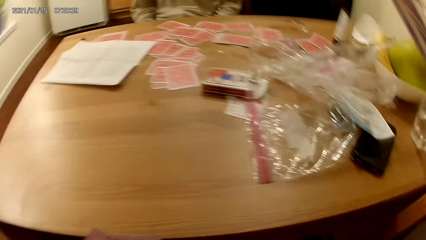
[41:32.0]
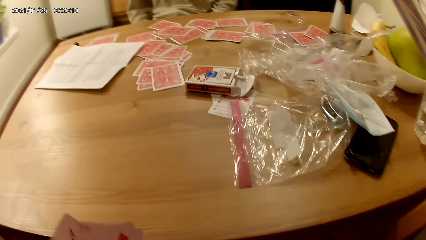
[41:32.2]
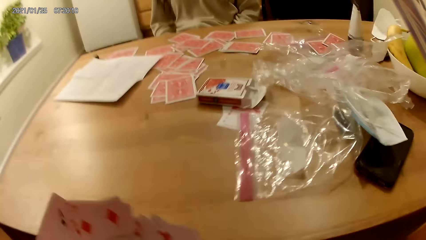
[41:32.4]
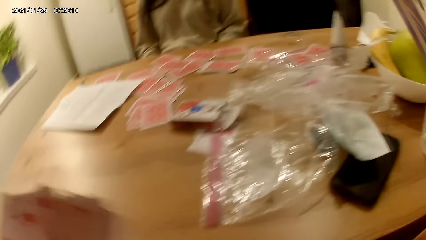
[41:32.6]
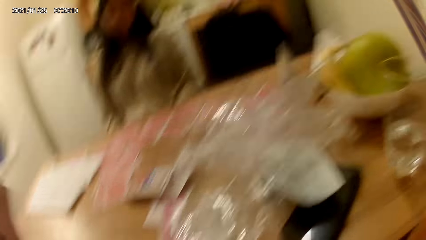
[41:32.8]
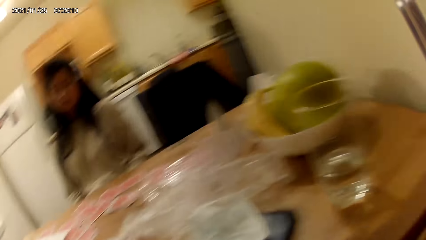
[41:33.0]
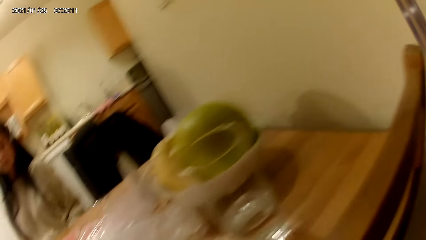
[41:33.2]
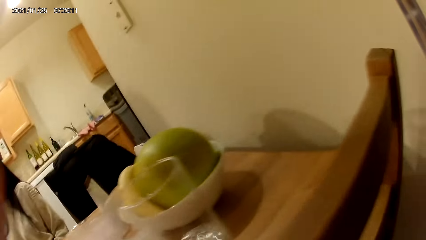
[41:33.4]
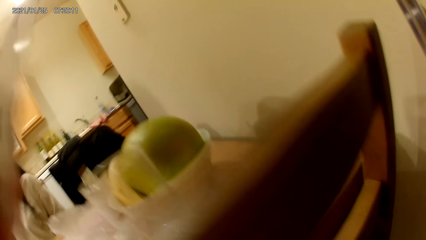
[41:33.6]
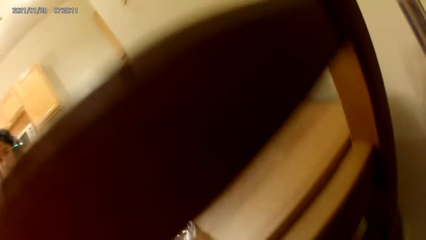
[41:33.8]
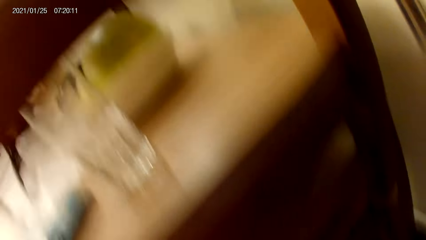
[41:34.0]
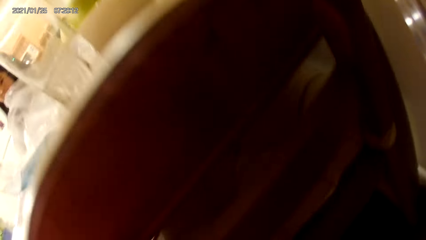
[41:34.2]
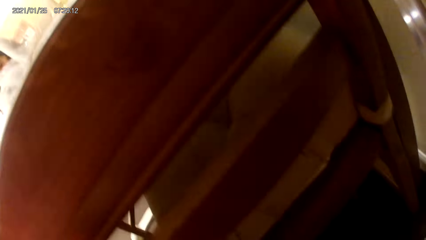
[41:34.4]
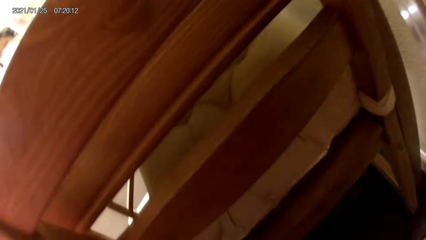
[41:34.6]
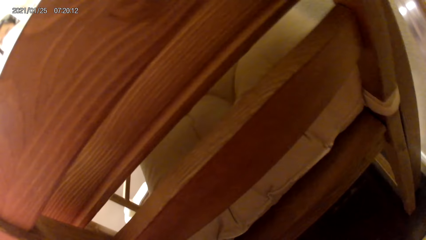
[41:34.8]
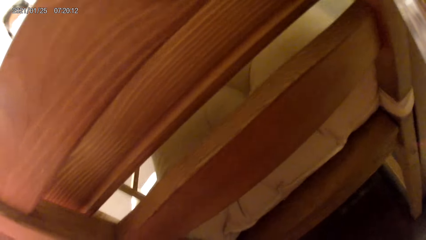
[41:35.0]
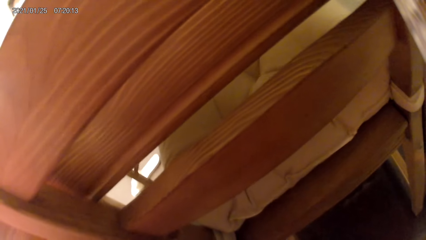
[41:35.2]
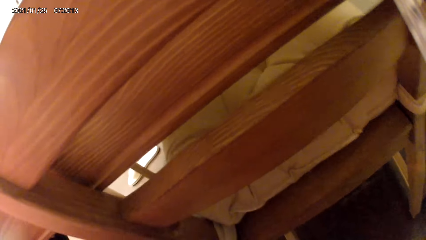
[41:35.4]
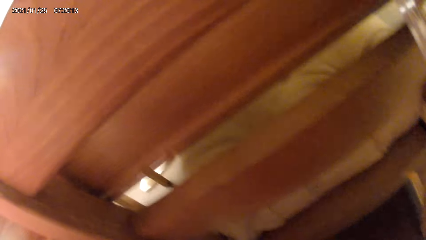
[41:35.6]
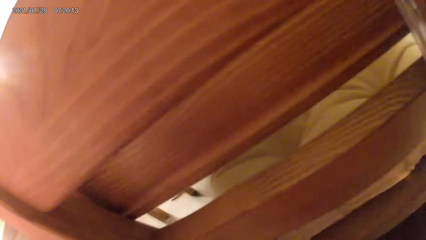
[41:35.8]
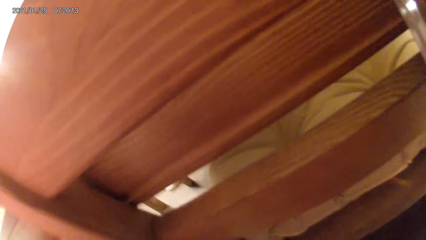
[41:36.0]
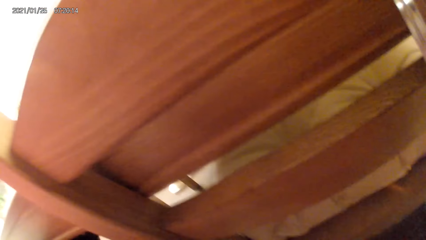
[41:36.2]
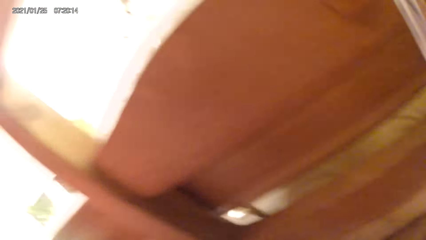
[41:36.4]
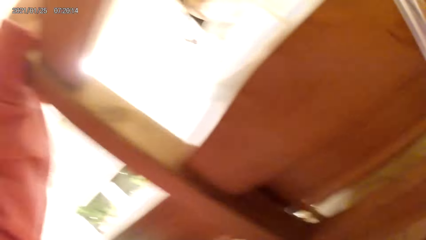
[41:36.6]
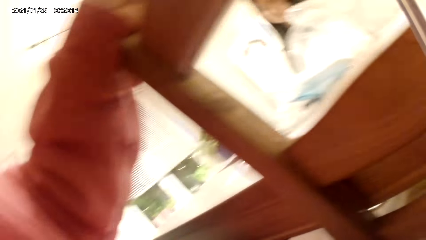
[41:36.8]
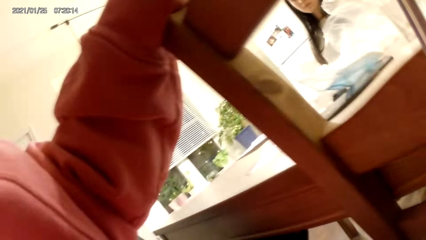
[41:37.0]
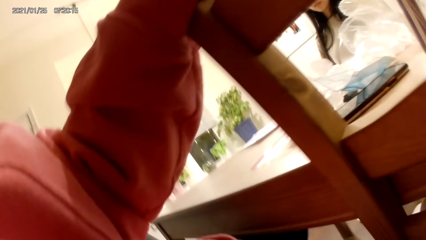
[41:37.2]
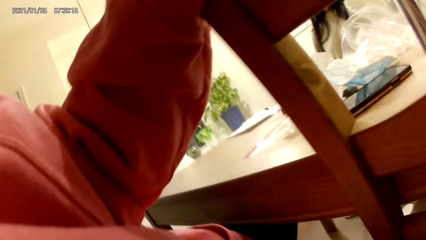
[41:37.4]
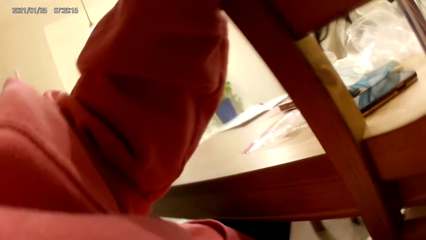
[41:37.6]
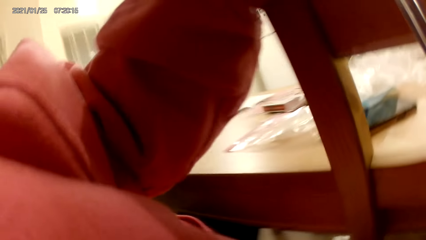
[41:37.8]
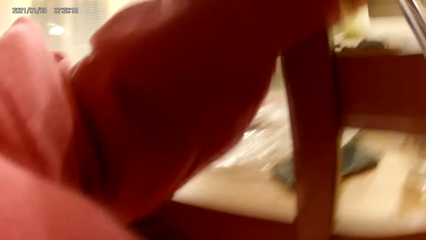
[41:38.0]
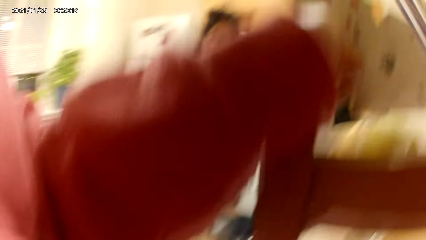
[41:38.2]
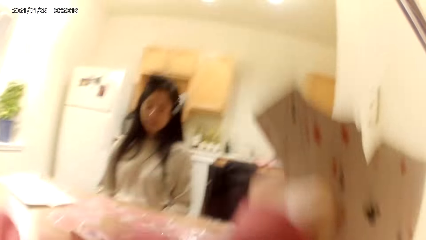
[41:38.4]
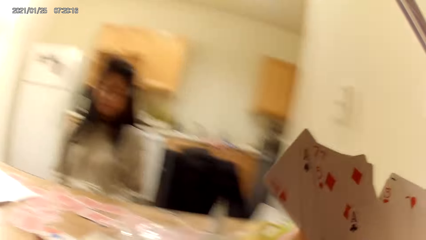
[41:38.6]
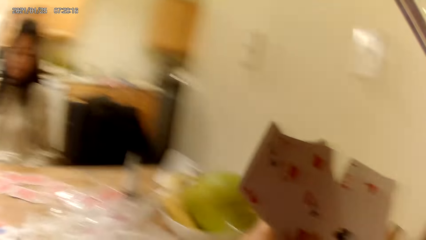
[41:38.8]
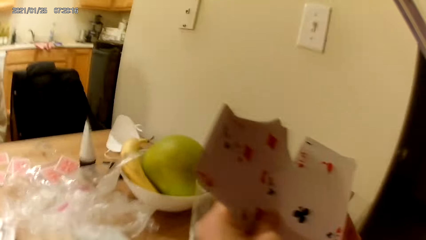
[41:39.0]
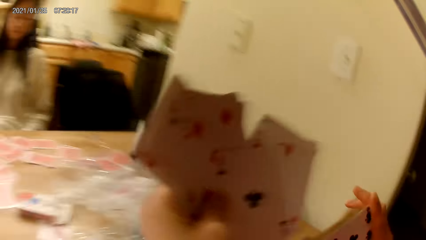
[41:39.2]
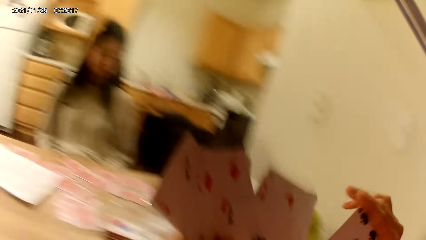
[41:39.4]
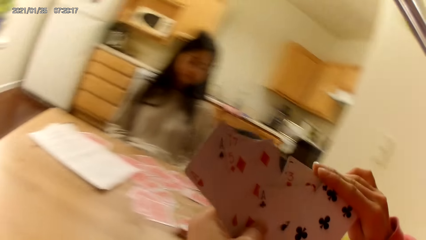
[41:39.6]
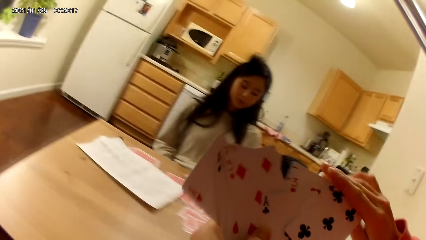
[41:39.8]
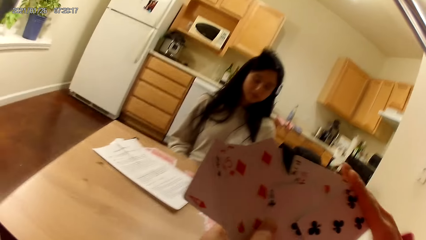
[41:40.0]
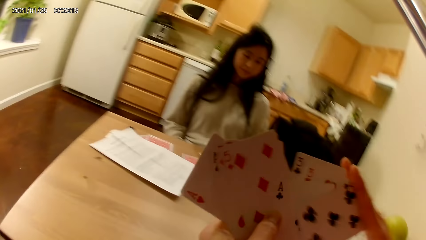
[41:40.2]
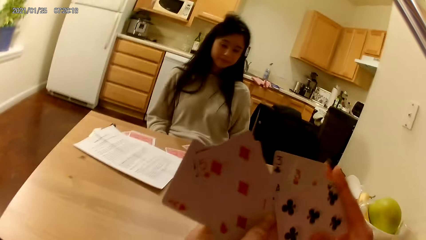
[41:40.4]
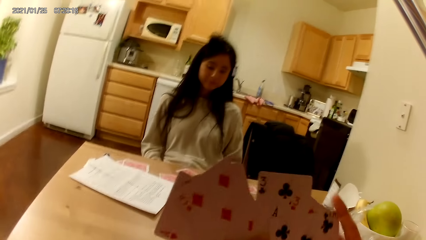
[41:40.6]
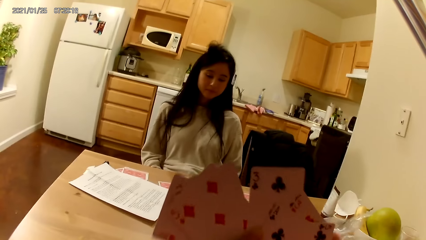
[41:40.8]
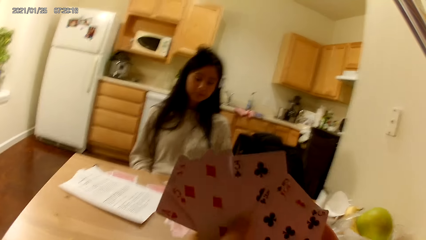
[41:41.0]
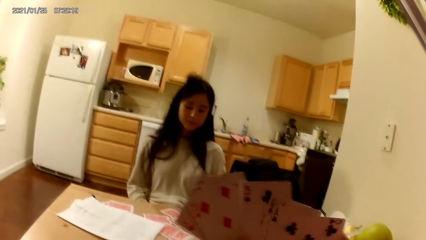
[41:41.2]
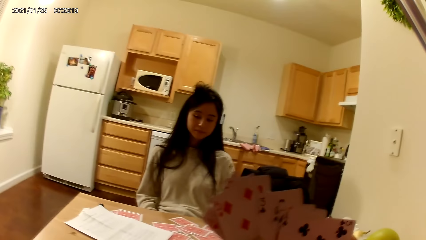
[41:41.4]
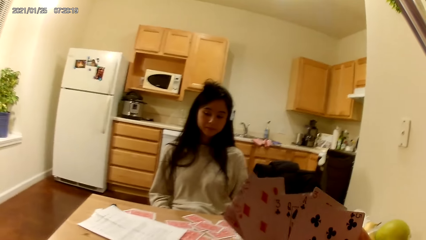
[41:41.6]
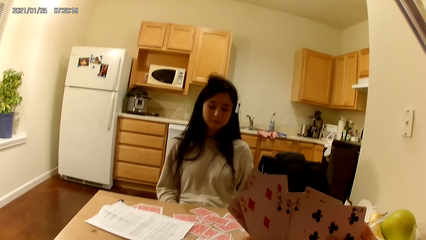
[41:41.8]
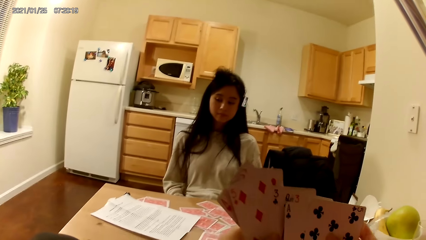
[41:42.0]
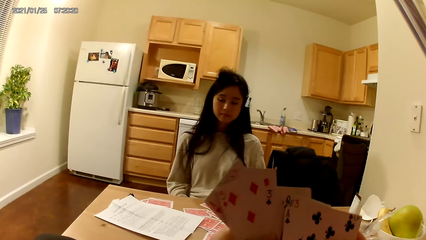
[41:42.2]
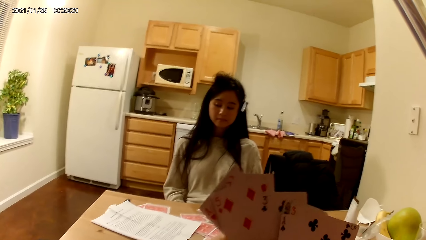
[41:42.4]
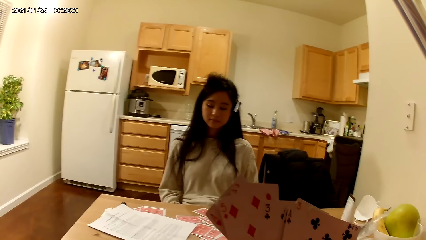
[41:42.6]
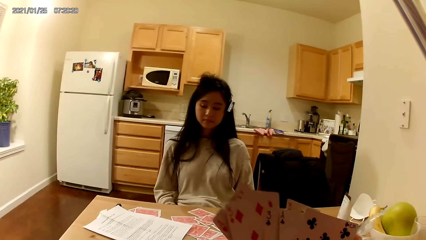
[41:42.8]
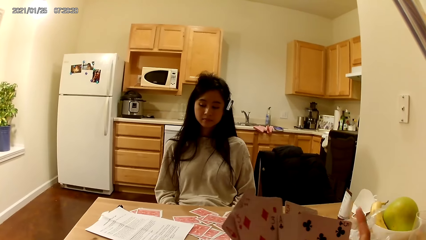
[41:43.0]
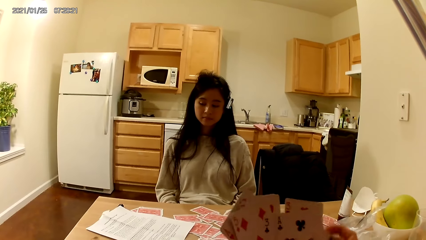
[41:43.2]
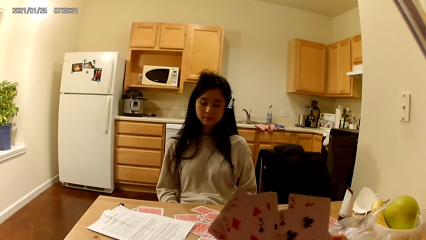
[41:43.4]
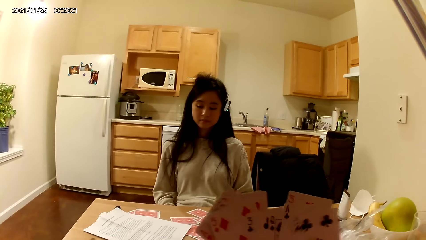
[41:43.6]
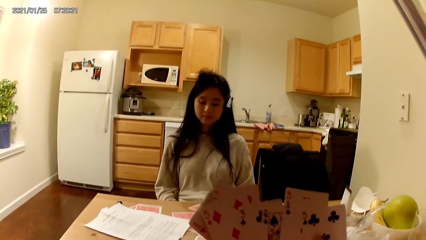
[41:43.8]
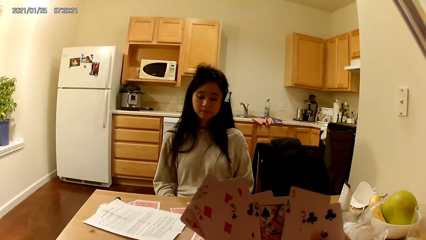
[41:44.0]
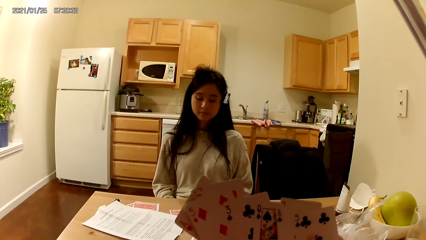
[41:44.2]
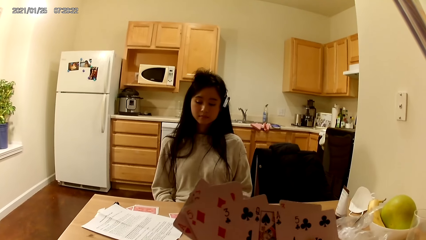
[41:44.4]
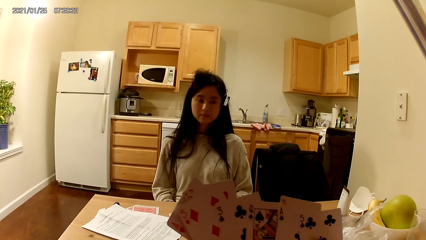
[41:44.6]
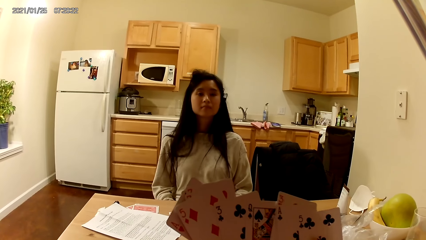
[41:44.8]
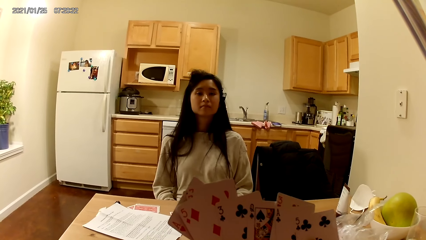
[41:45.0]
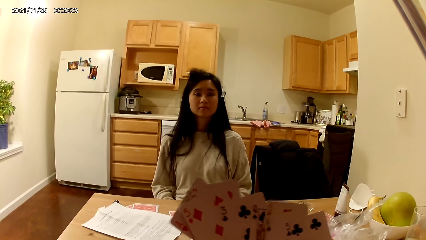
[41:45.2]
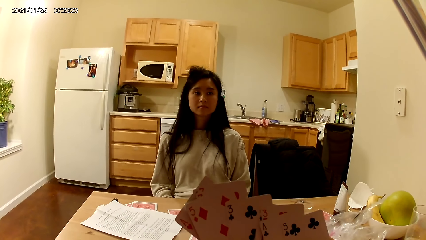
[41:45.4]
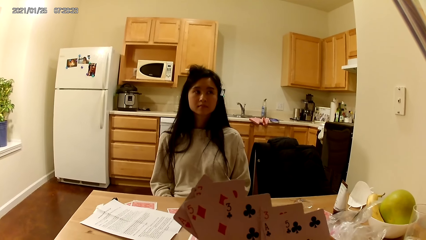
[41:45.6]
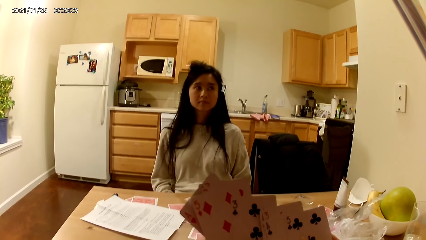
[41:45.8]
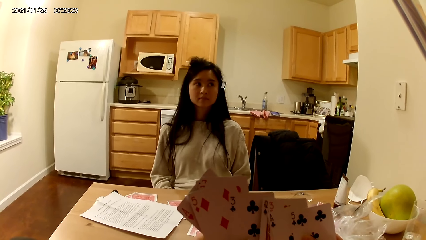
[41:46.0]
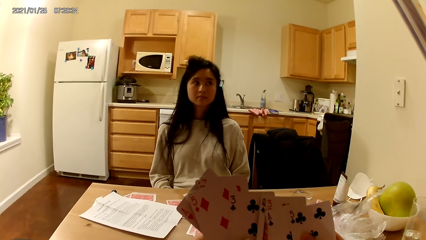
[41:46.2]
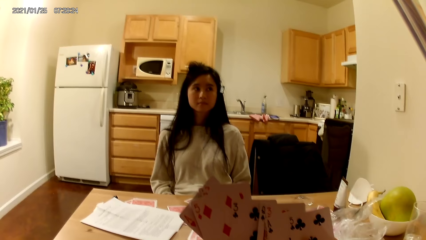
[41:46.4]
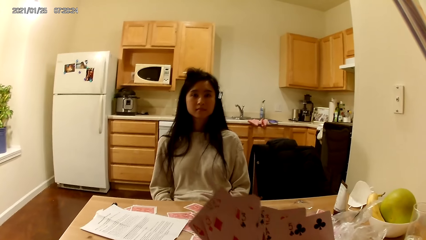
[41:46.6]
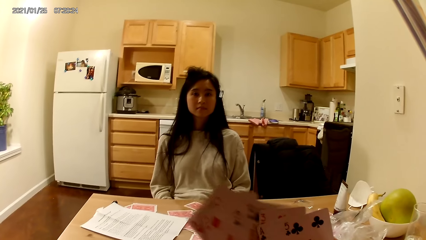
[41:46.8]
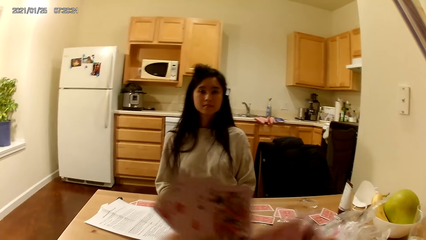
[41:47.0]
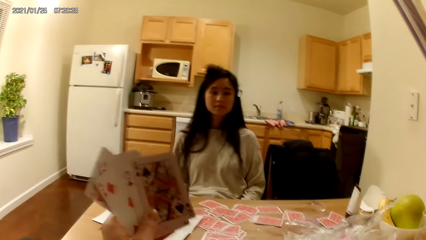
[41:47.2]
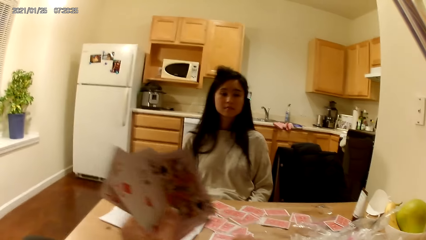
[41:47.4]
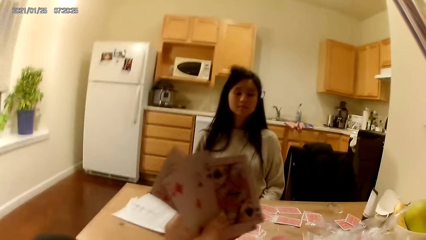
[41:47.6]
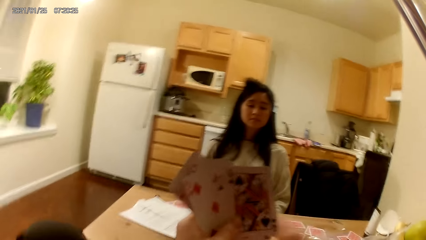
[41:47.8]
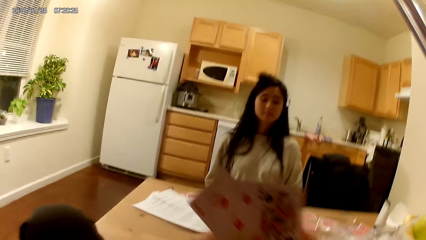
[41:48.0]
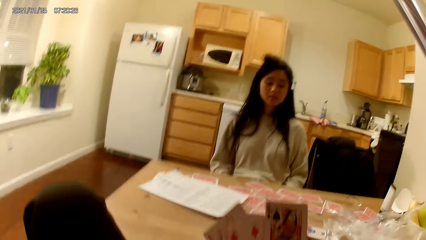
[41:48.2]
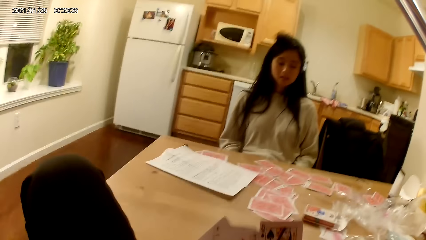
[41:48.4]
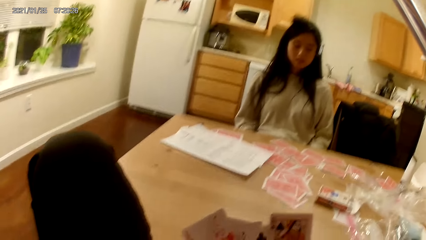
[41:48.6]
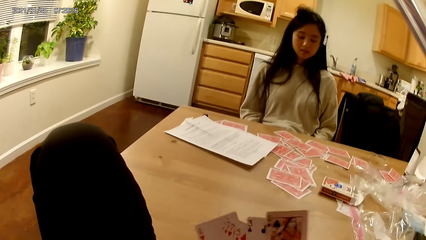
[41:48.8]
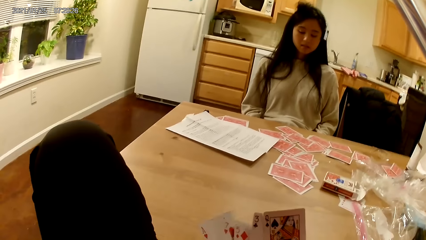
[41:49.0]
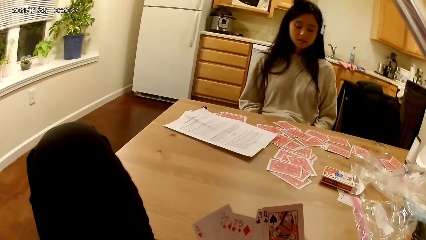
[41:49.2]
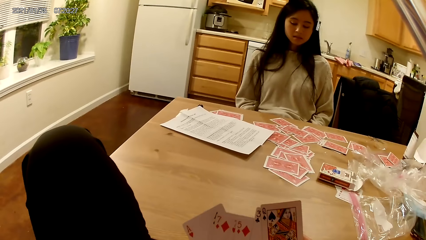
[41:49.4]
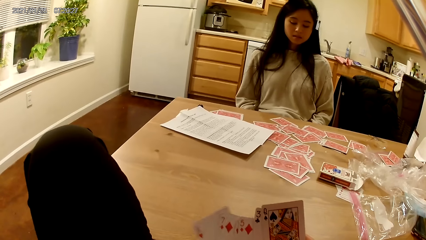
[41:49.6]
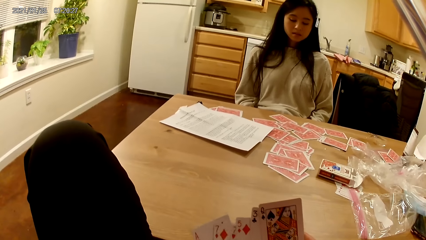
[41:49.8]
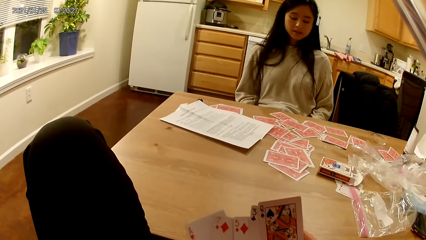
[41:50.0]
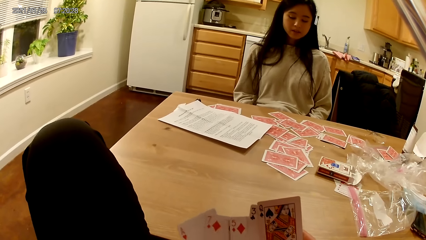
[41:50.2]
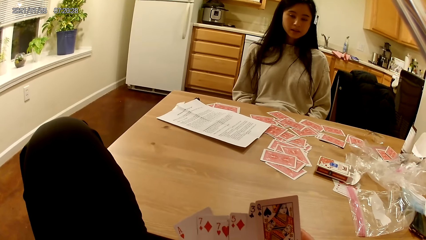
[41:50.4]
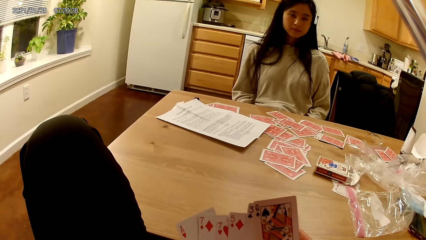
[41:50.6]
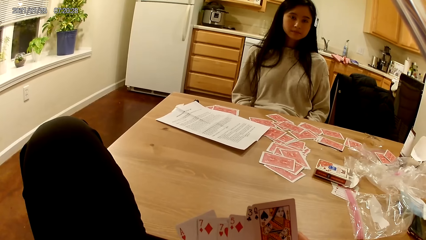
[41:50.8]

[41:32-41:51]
The camera wearer looks behind a chair. She places her left hand on the wooden chair. She holds playing cards with a hand. She shuffles the cards in her hands. She moves the playing cards with her hands.
